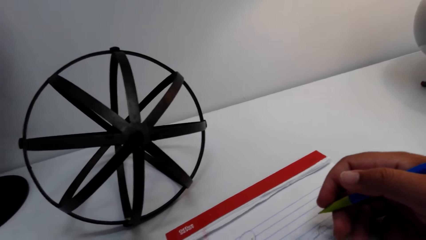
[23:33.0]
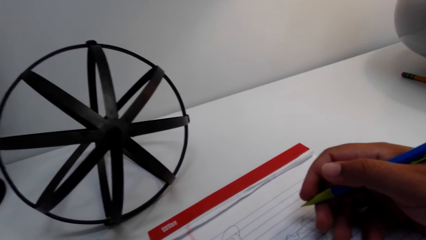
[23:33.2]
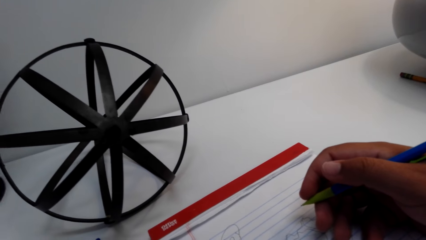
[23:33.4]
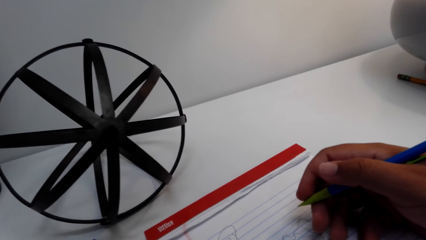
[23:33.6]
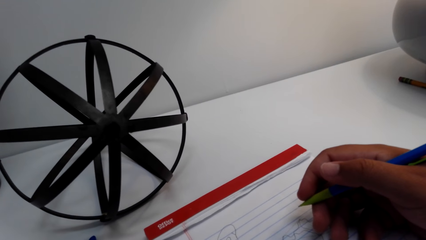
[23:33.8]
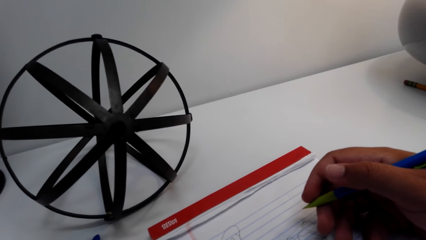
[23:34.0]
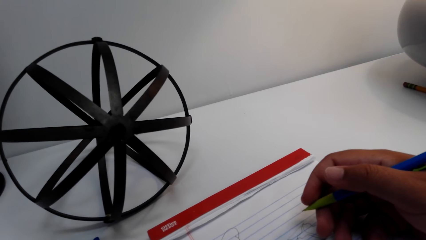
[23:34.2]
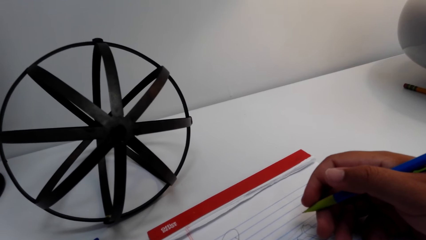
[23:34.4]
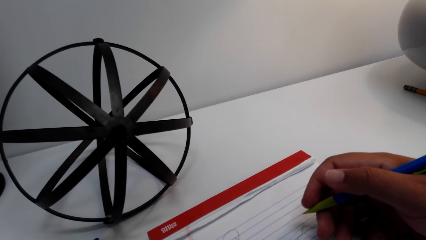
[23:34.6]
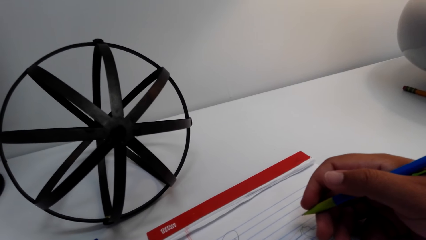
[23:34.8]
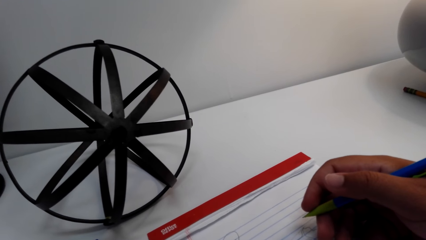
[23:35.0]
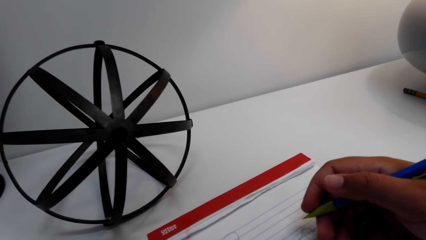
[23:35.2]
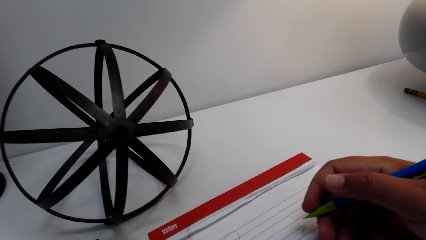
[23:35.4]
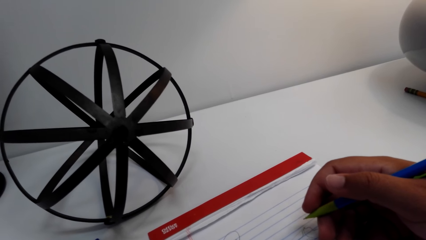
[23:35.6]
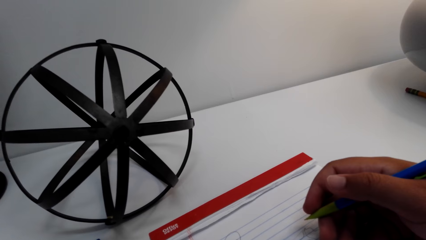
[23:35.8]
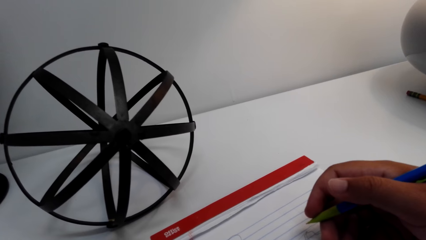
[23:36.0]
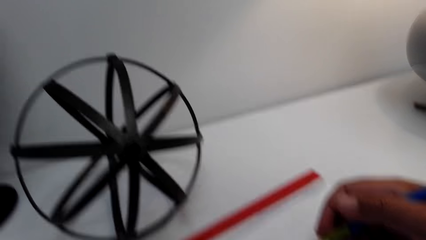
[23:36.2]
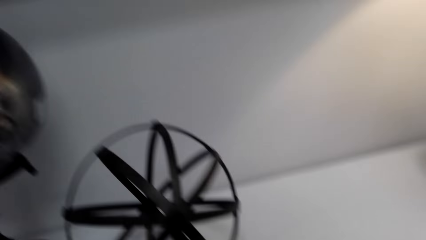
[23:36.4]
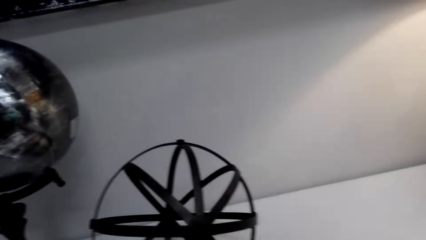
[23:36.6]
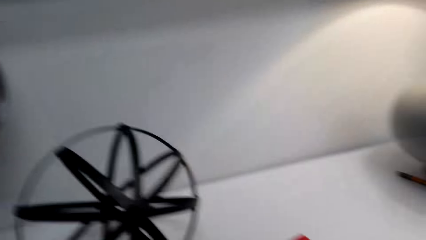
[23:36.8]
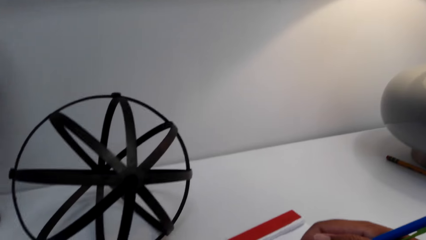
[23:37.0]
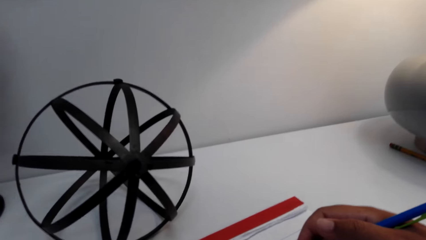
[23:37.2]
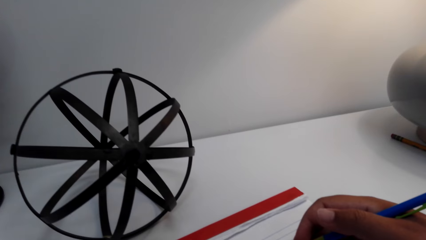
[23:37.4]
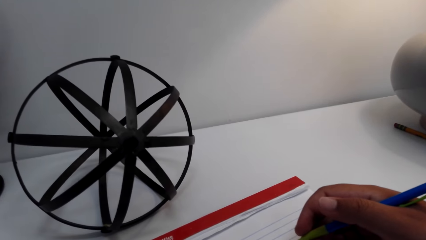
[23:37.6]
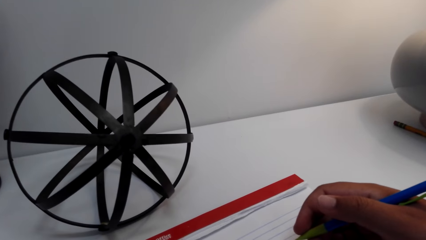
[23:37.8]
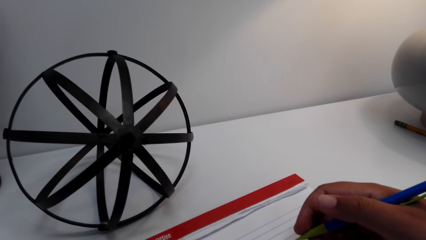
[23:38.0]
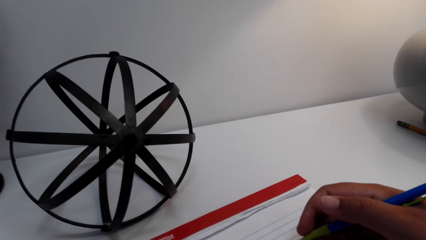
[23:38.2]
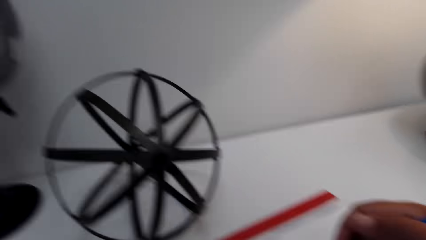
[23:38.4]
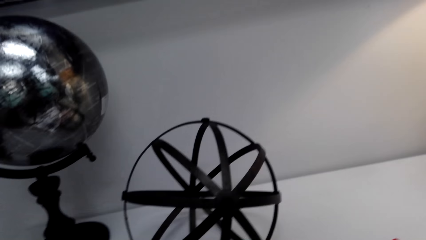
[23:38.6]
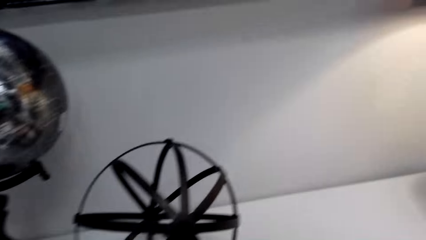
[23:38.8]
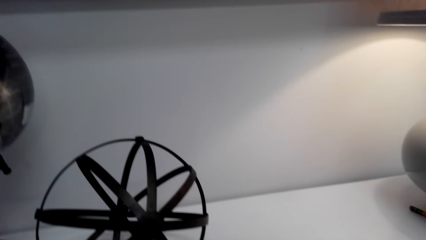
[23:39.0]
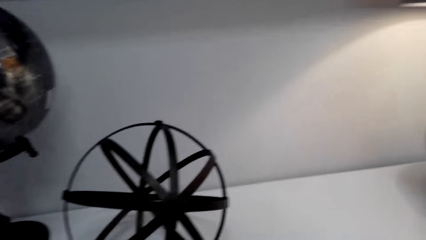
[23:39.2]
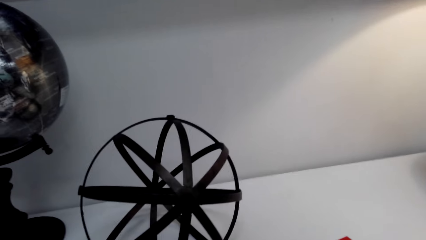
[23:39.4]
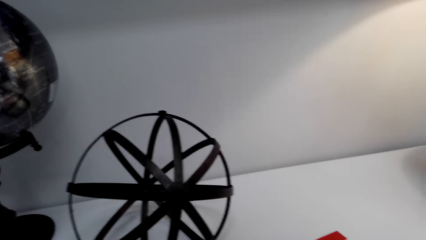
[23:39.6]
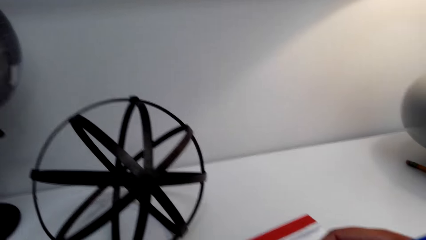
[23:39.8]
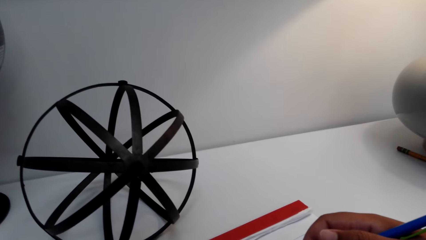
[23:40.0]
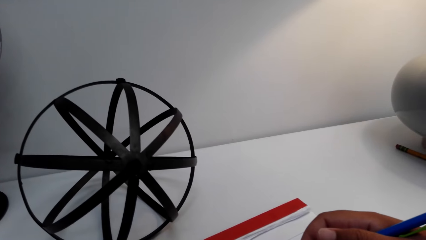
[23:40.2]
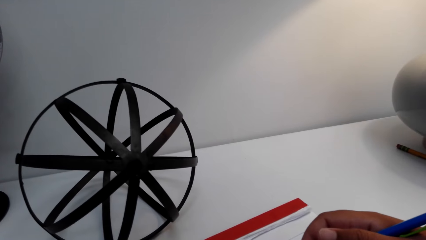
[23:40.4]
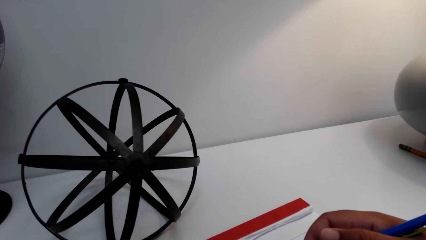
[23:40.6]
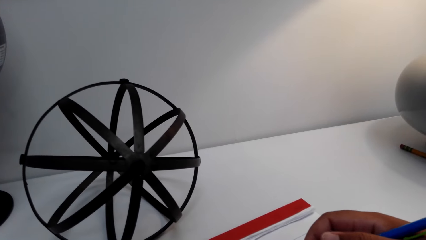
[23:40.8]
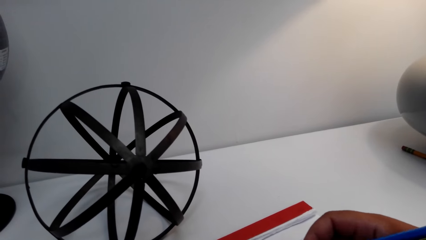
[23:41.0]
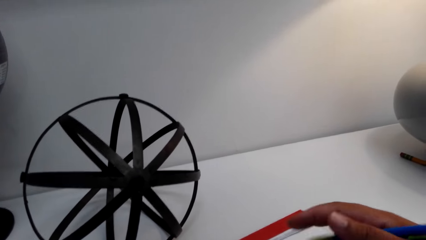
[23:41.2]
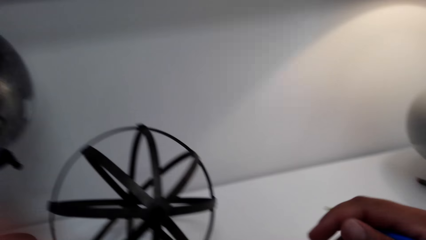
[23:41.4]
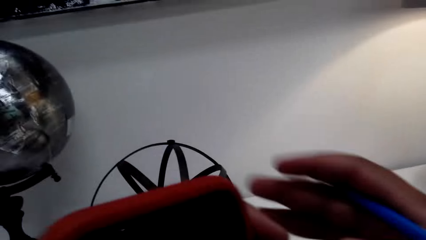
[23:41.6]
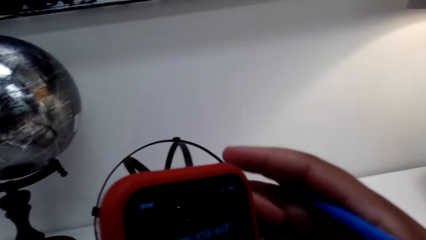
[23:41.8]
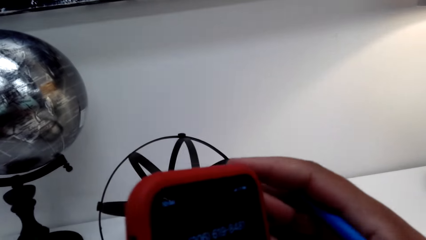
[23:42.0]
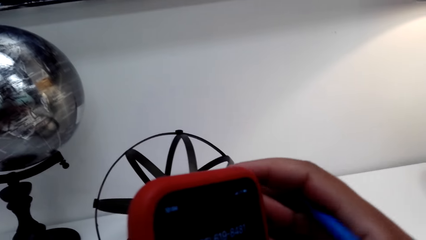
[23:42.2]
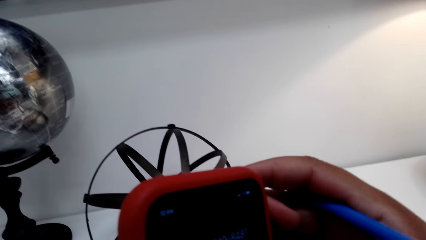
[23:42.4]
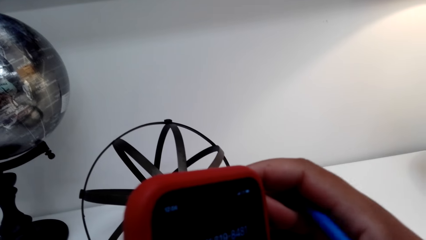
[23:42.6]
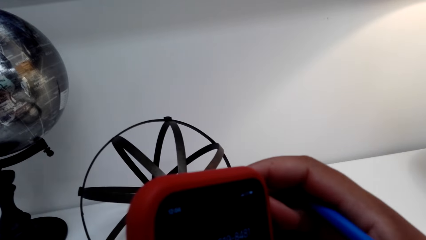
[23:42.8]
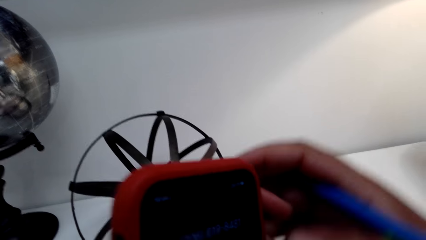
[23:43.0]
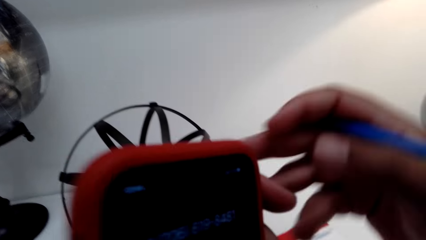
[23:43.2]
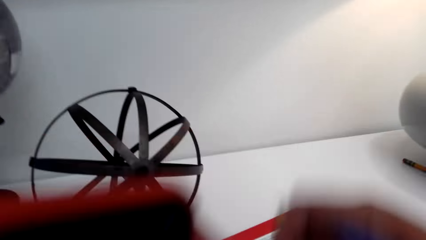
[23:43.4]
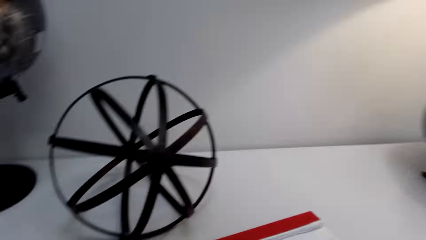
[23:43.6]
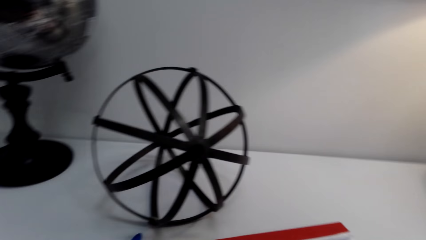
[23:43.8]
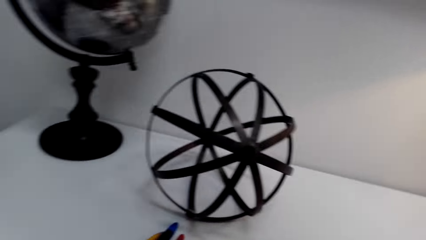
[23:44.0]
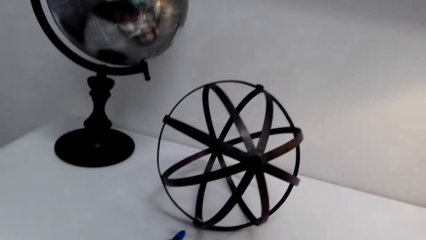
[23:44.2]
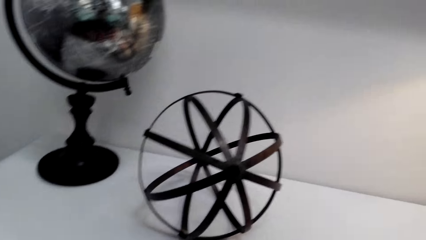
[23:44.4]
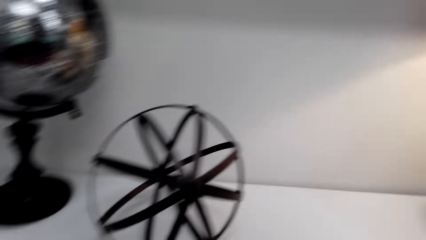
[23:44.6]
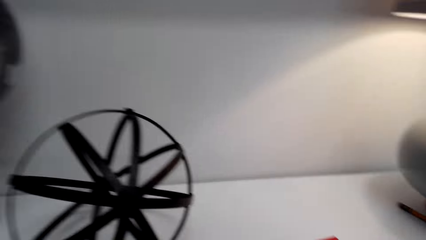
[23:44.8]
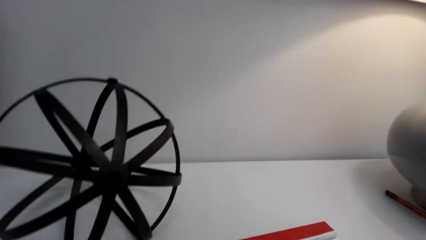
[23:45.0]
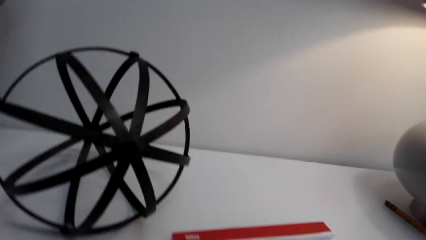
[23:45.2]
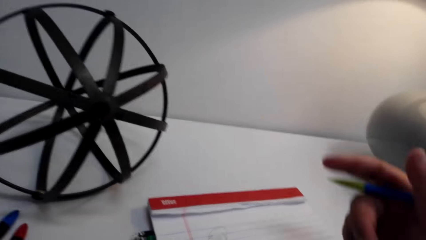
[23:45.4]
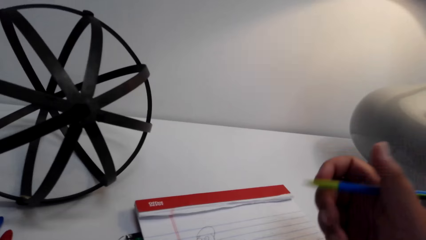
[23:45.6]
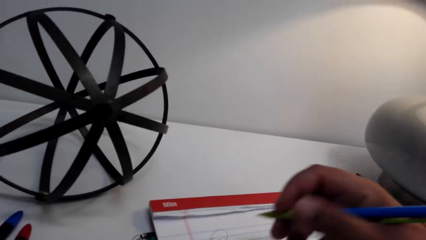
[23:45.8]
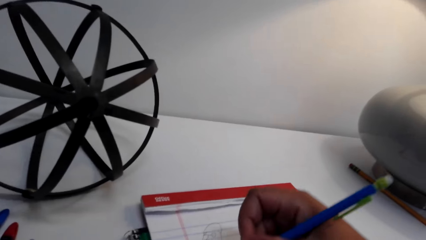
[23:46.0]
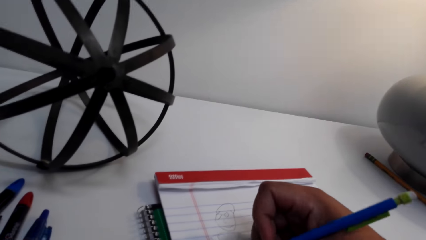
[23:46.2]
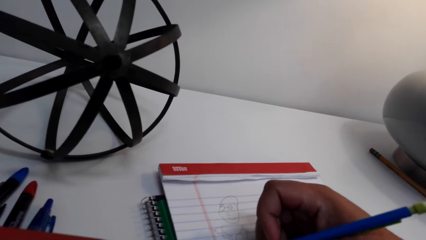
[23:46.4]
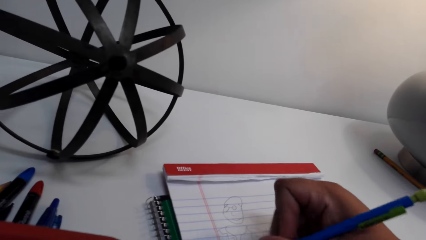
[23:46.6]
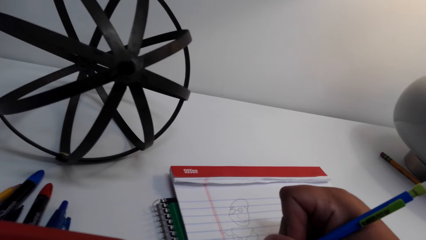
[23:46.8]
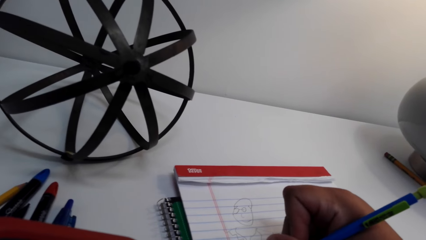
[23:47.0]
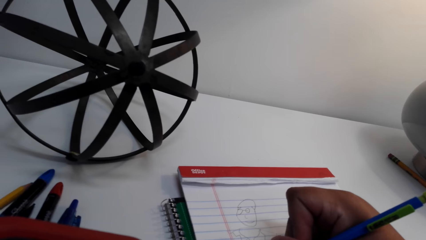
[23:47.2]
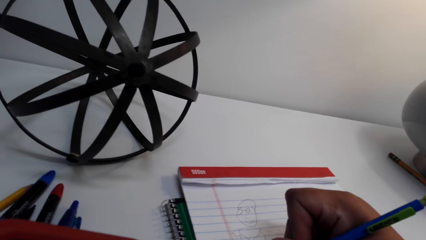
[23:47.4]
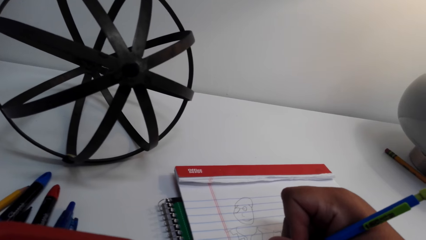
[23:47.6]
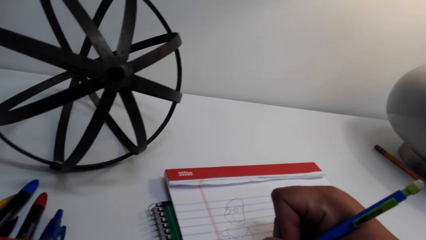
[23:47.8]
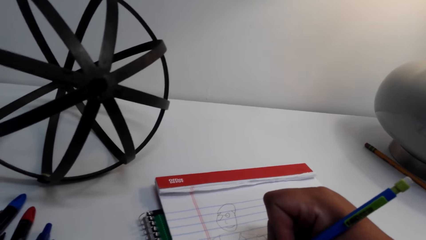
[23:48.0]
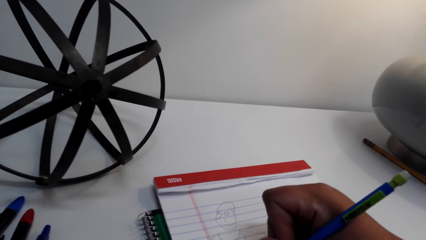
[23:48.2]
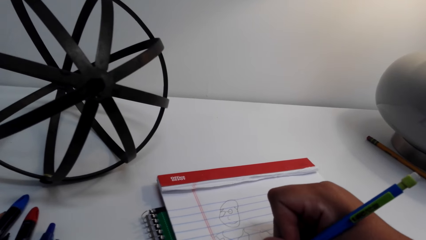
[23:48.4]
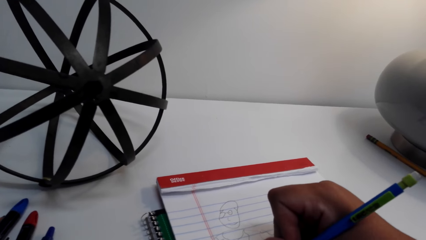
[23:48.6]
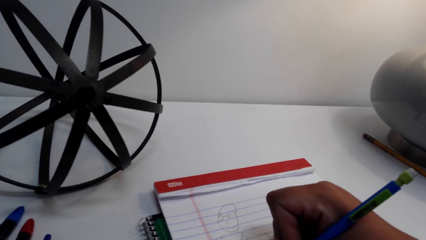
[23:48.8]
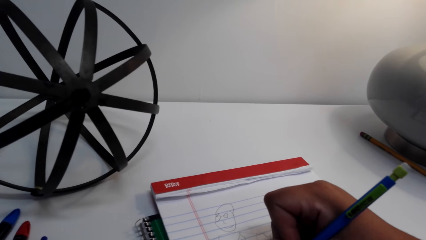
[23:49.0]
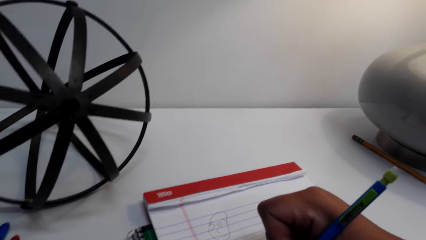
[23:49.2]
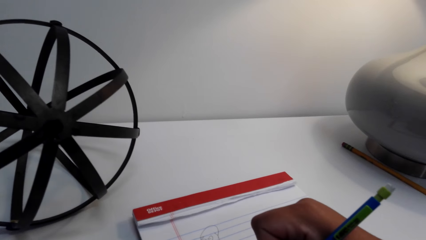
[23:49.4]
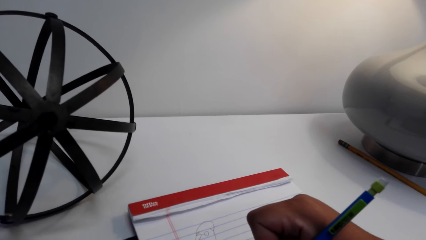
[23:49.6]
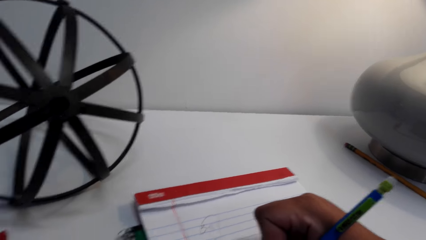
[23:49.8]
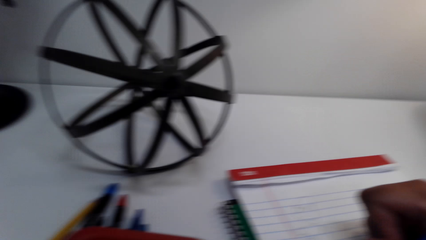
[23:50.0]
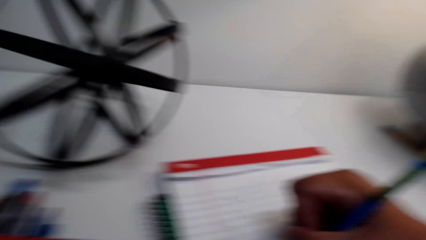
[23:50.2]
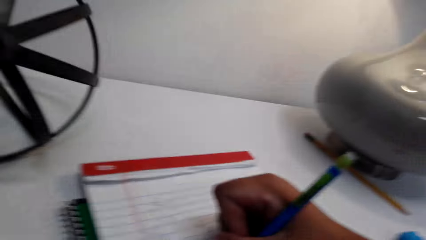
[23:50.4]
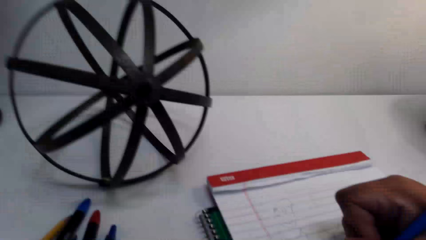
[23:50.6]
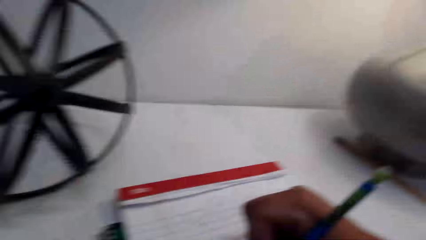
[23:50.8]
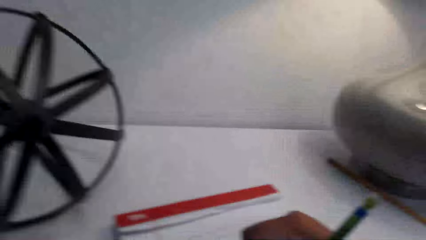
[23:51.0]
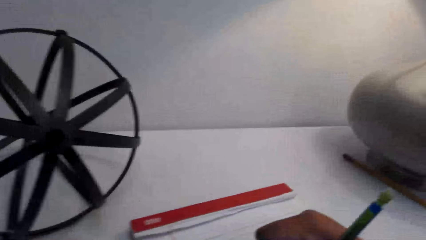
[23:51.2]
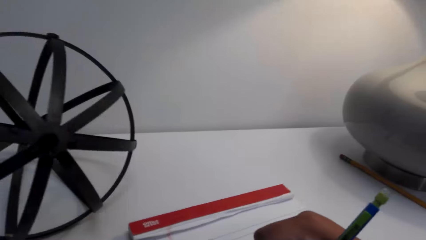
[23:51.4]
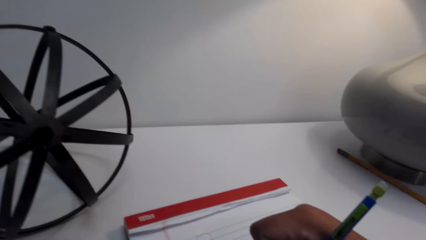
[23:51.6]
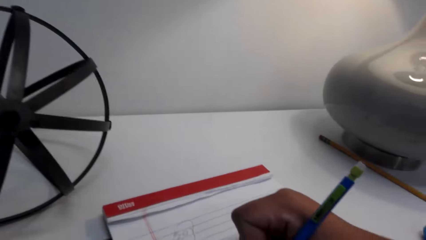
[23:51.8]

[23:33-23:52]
The camera wearer looks around. They converse on the phone. They press the phone. They put away the phone. They look around. They draw on an exercise book.
